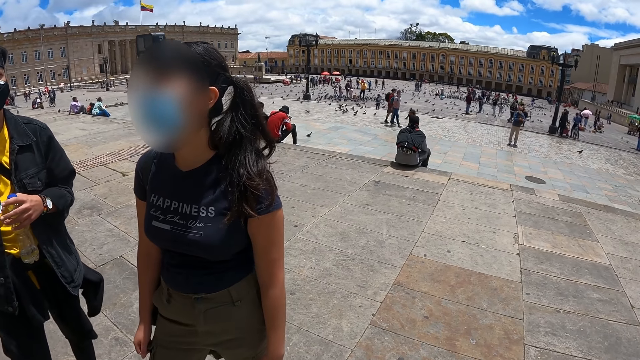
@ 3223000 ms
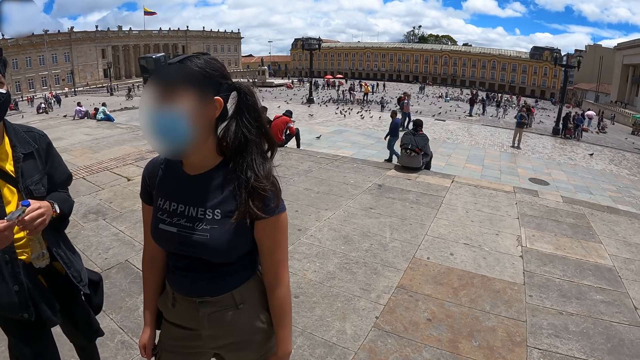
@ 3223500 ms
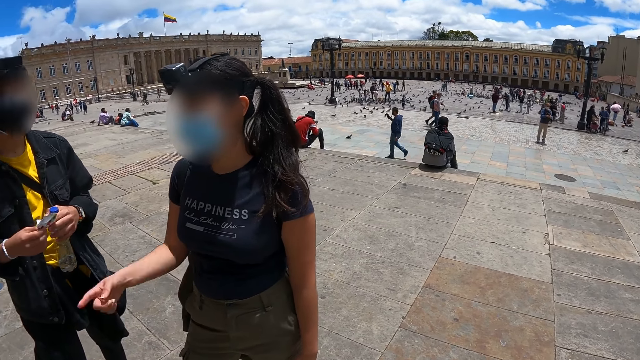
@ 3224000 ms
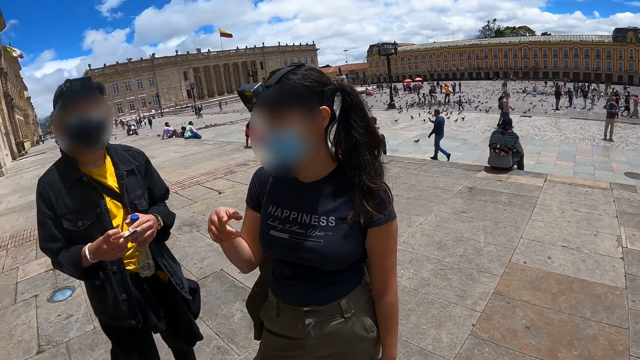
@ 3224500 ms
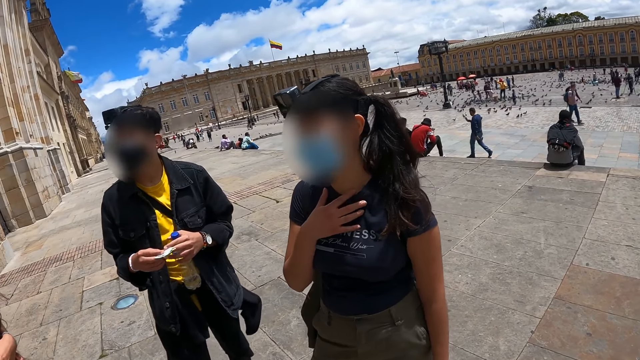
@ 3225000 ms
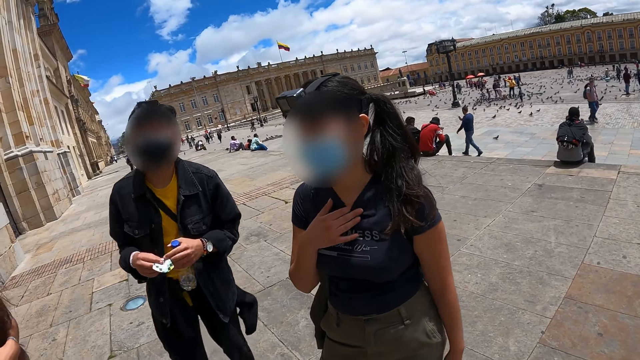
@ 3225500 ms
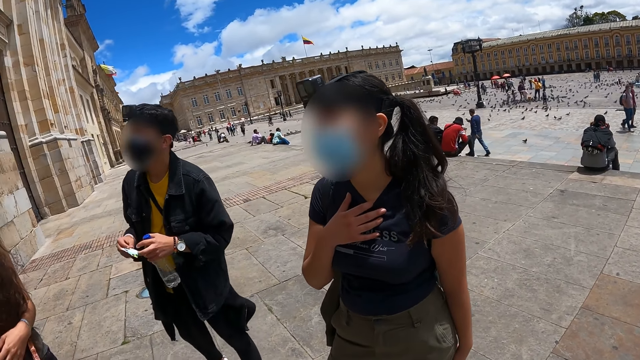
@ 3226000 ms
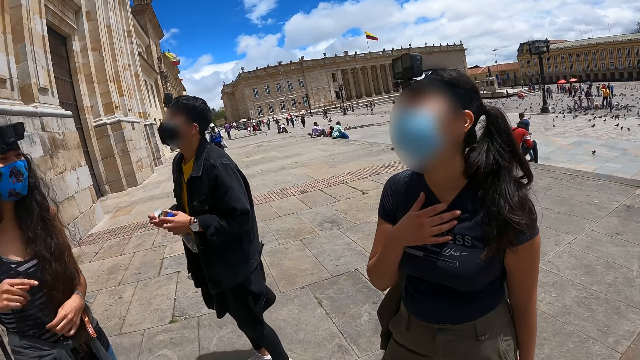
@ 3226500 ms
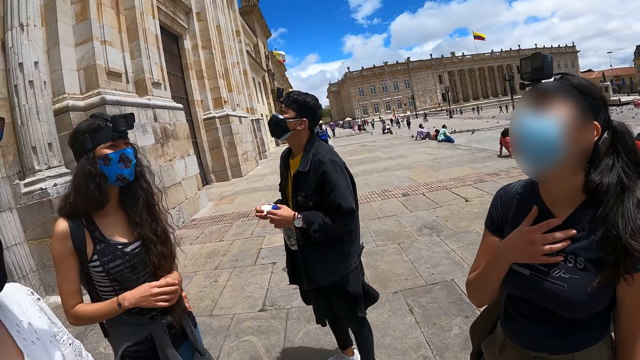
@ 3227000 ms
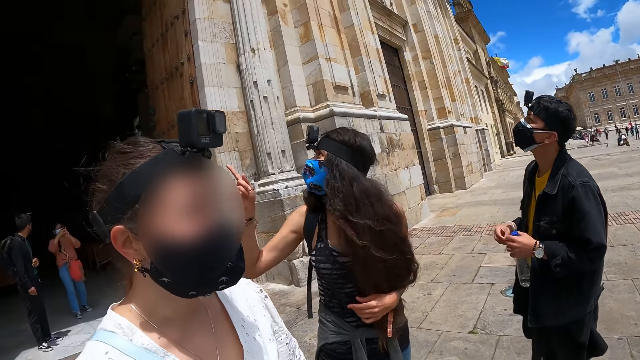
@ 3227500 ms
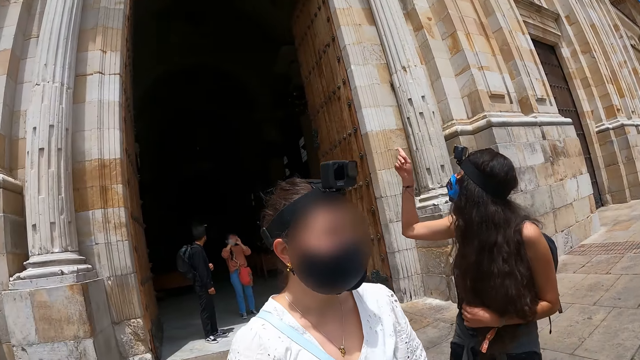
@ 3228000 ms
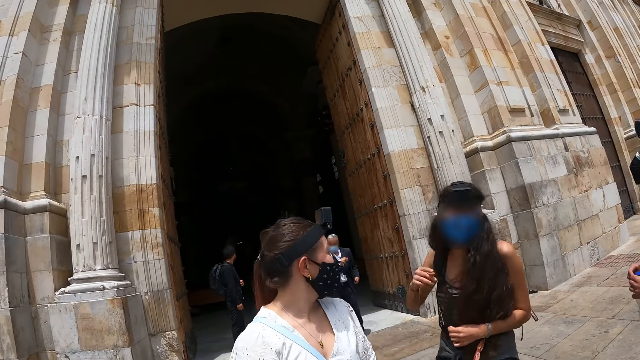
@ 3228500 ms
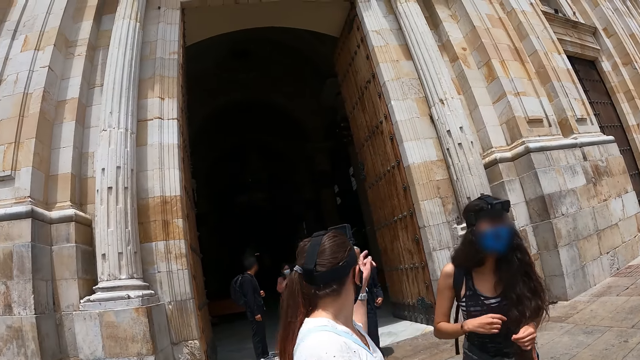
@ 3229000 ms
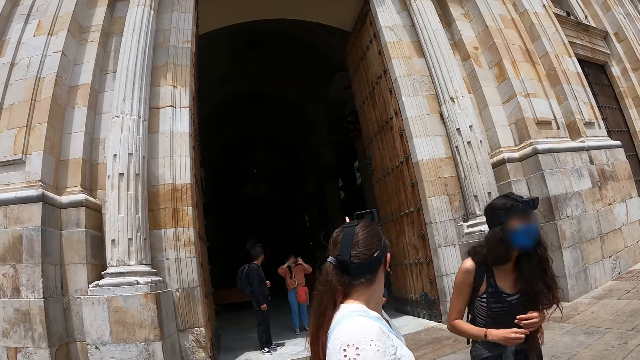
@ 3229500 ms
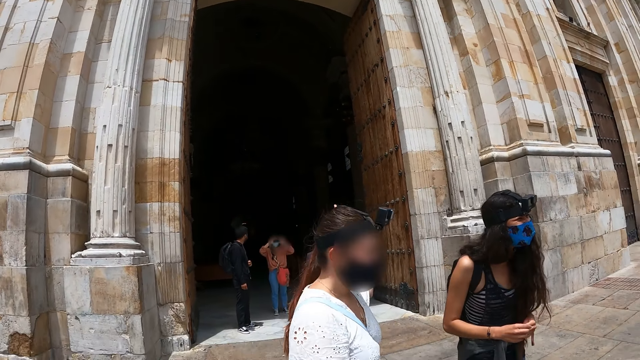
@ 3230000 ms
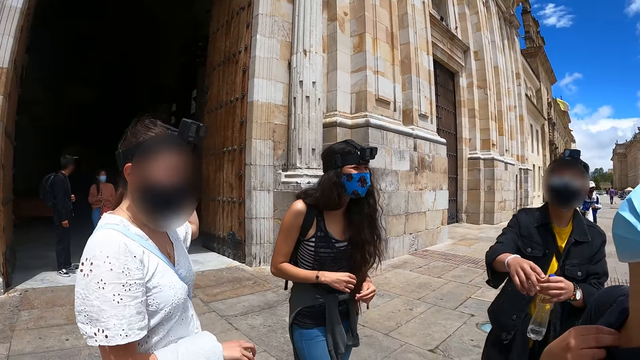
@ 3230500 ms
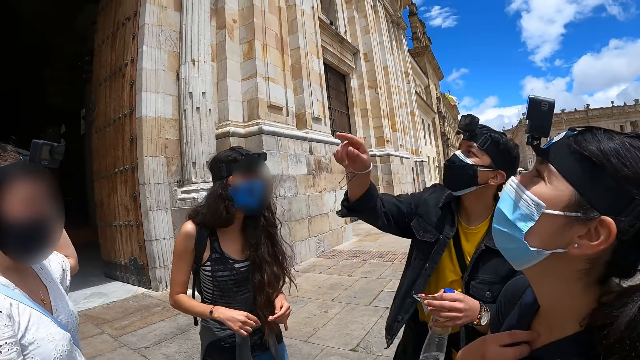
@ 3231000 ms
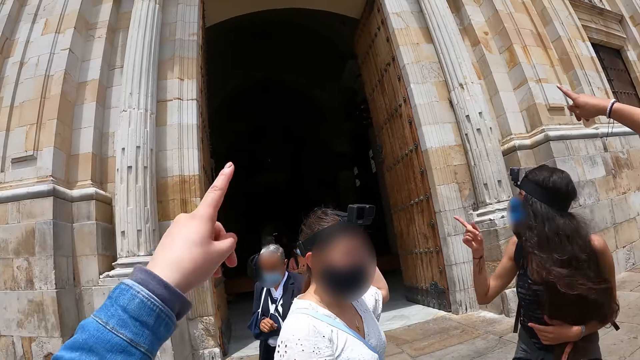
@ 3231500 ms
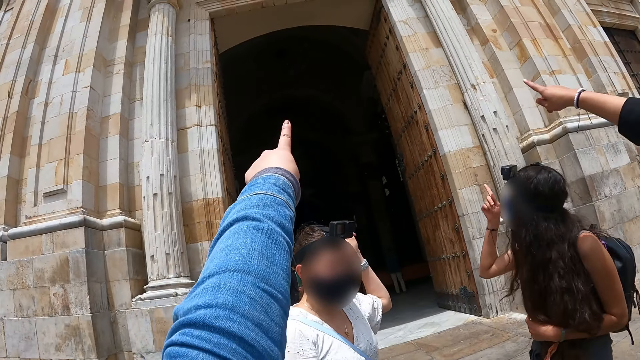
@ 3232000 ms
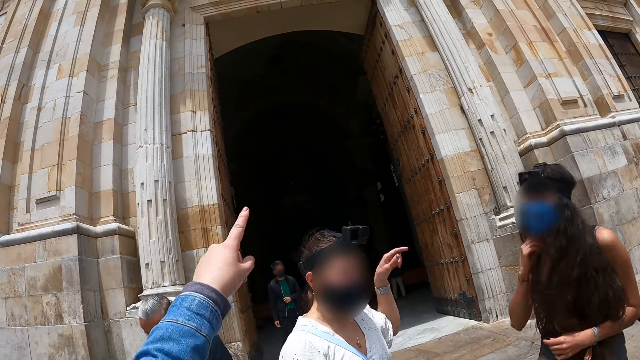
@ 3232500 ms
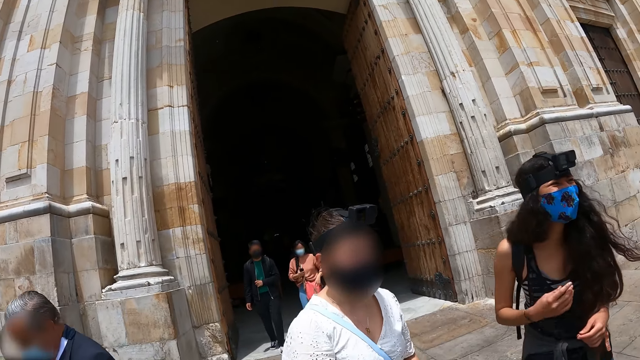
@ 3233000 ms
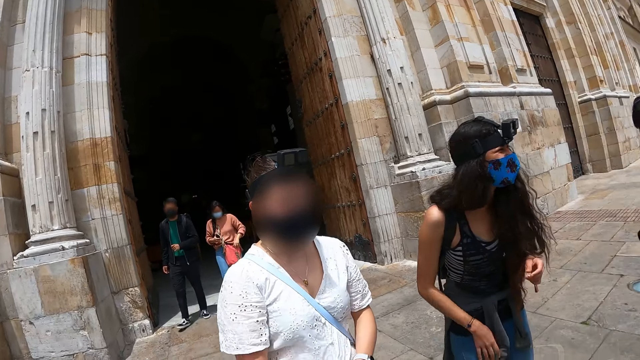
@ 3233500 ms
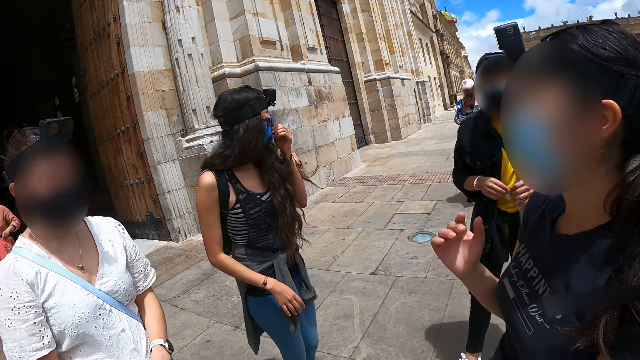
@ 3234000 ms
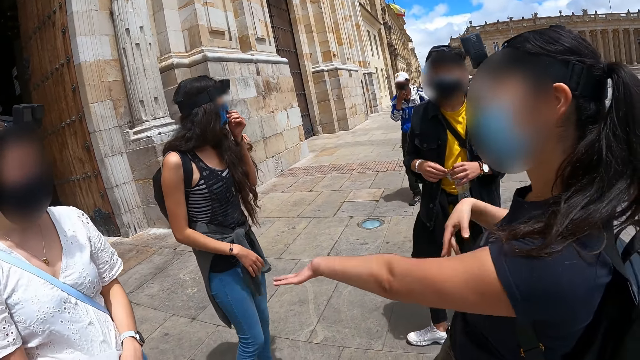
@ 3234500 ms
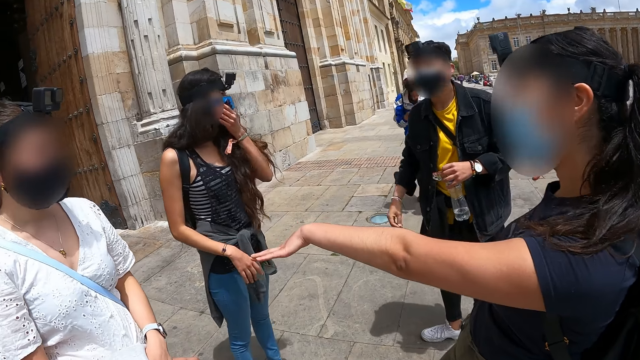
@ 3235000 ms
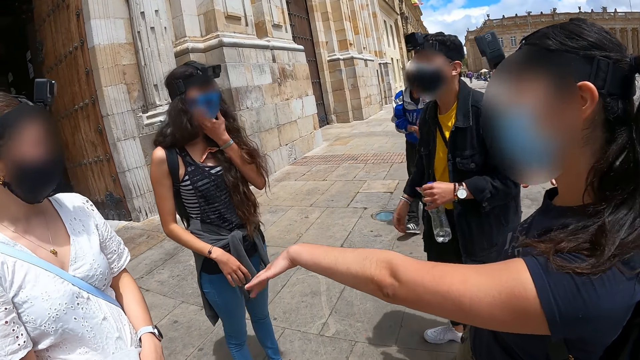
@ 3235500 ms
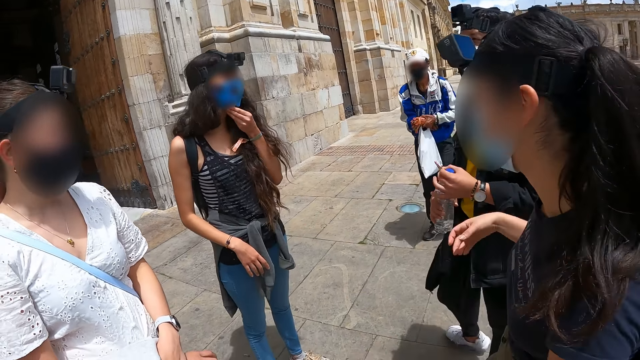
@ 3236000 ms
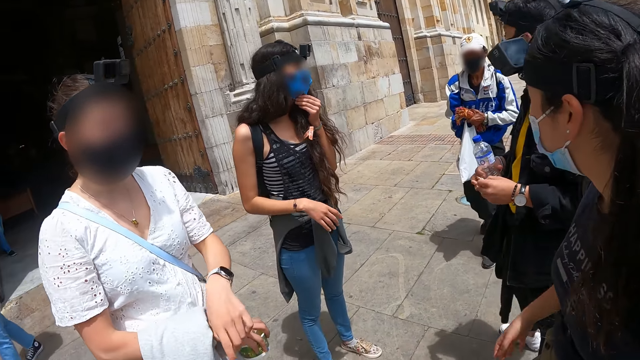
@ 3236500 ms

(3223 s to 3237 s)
A woman gestures. Another woman gestures. Another woman gestures. A man gestures. The camera wearer gestures. The first woman gestures.

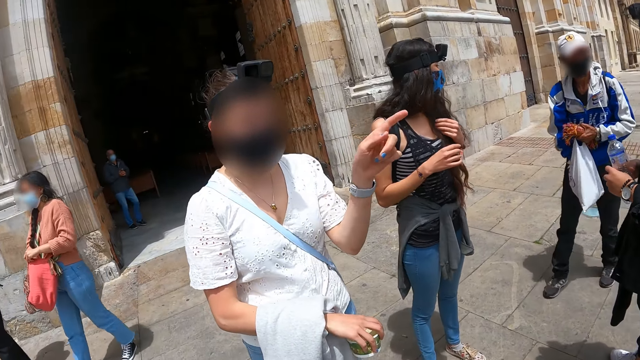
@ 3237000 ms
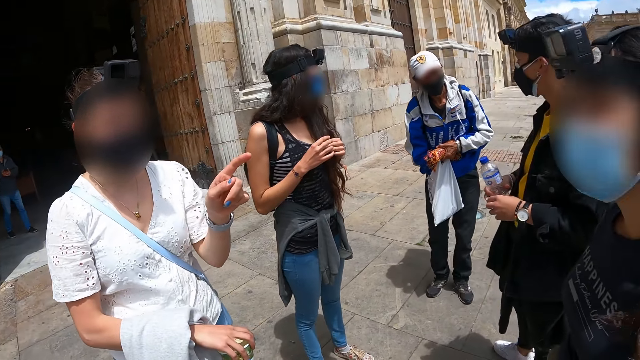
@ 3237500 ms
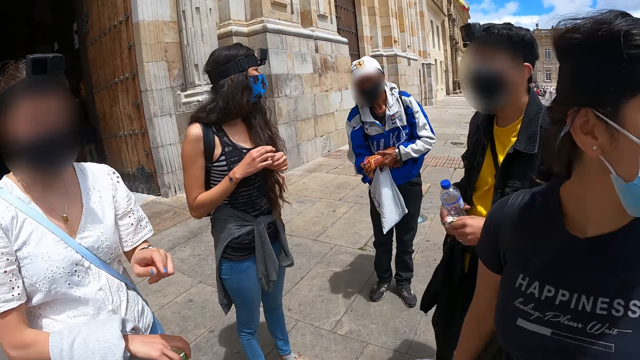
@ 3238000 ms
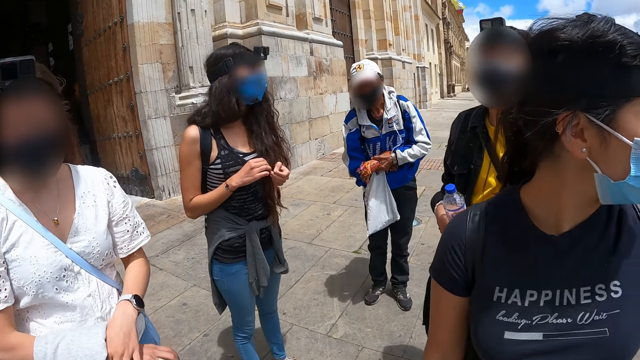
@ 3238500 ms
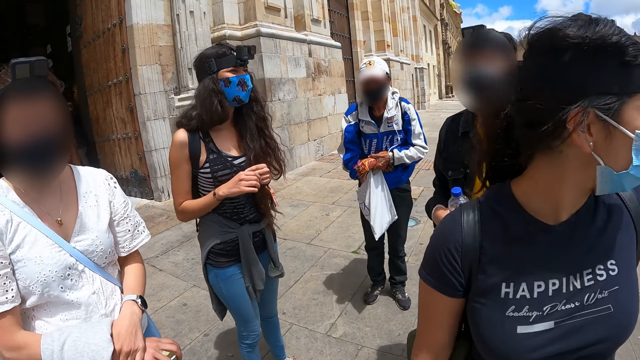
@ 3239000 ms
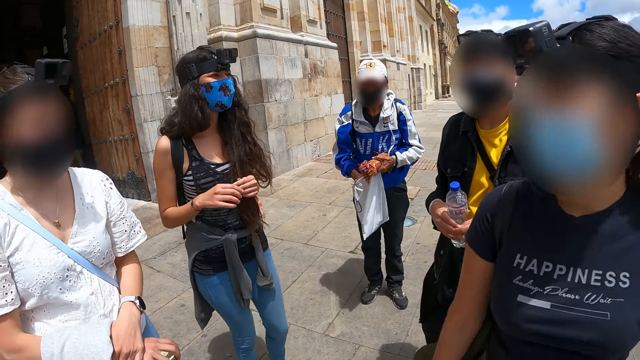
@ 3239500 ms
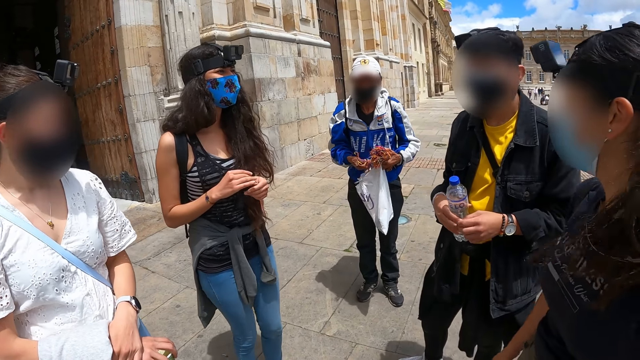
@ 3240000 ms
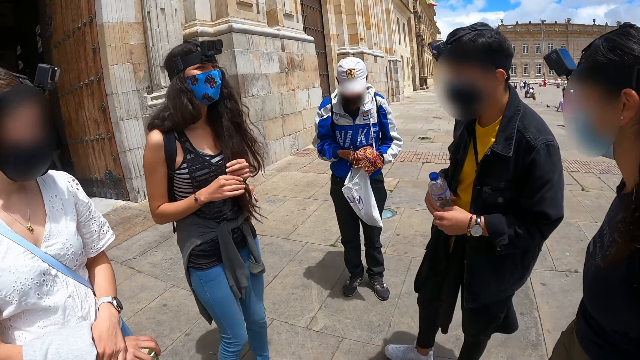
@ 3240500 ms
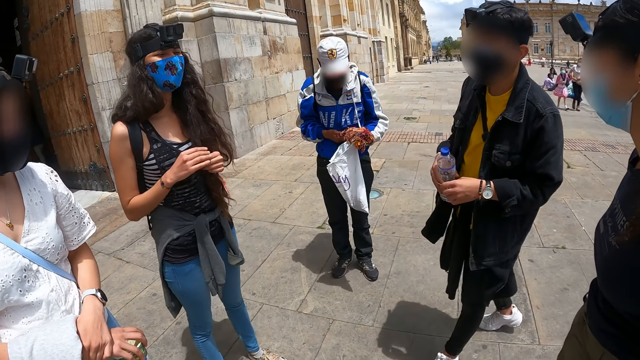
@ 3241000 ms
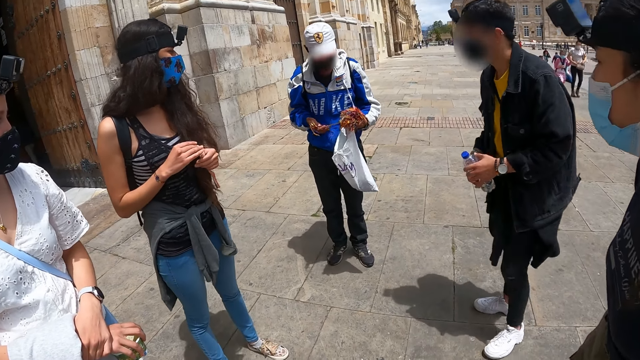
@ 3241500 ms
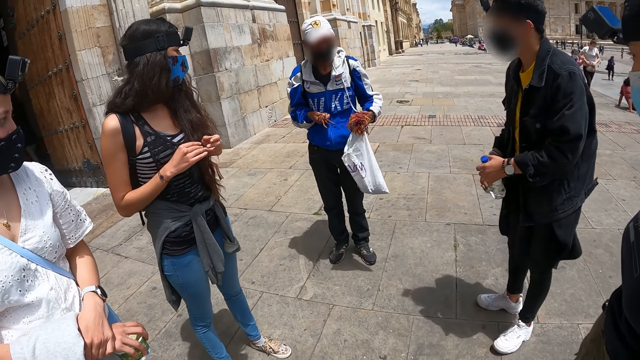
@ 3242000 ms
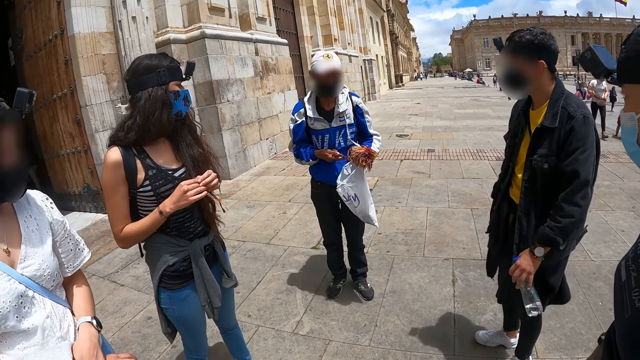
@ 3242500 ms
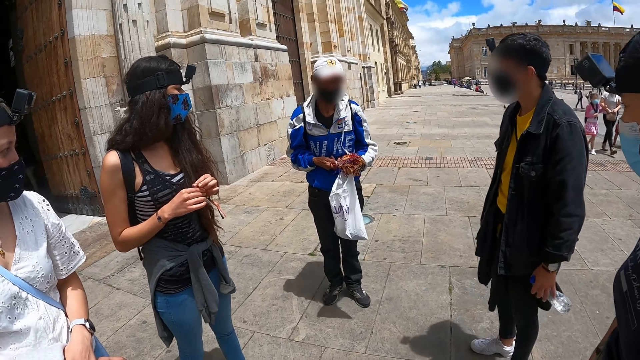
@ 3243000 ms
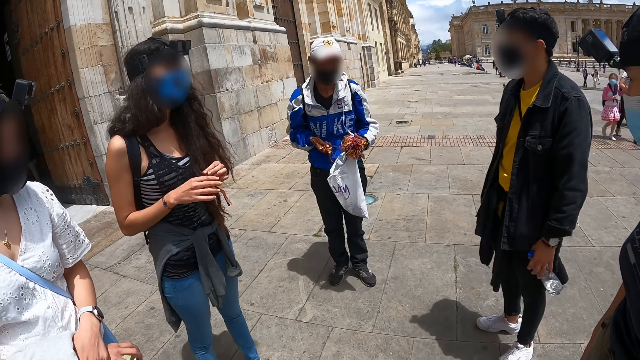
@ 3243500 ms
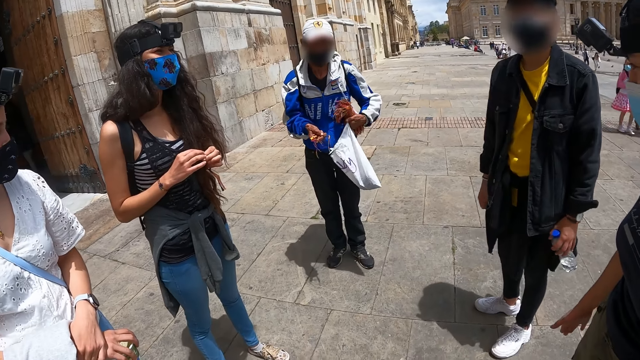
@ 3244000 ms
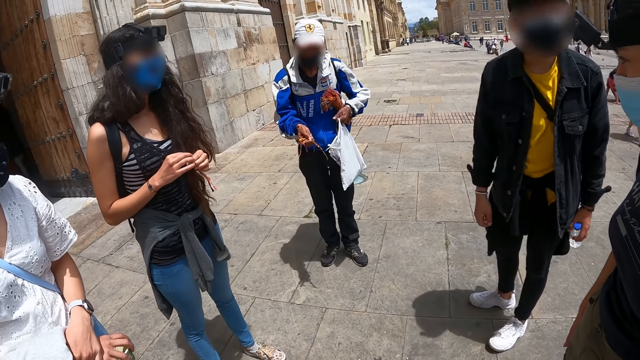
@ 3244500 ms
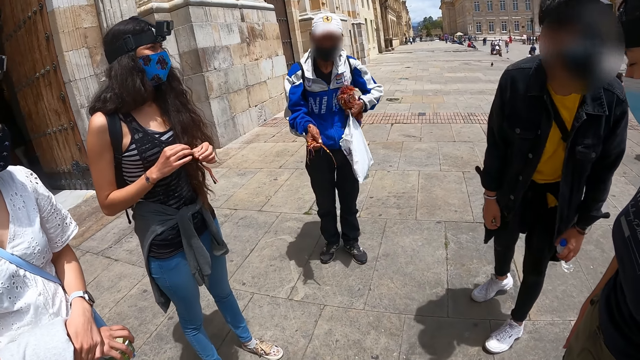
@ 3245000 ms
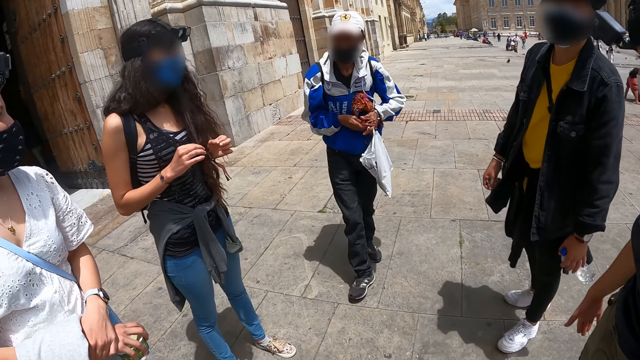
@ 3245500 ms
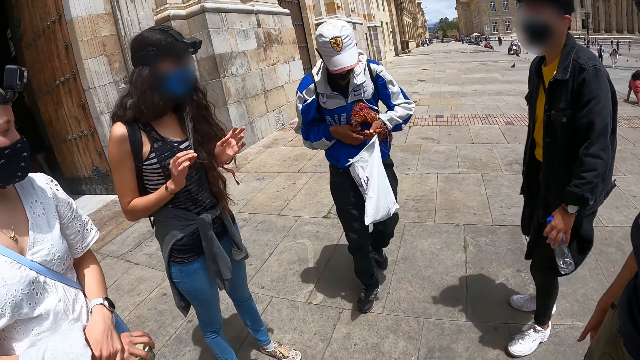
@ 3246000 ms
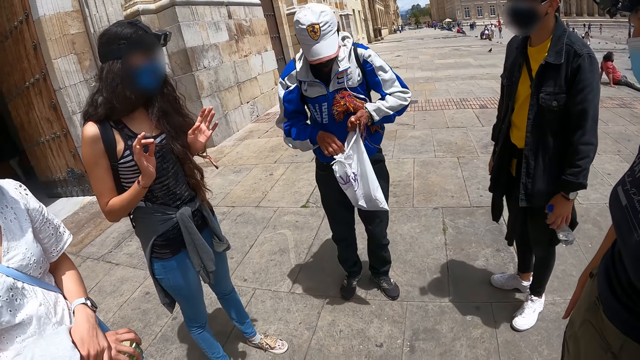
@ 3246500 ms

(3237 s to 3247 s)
A woman gestures. Another woman turns around. A man walks behind. Another man carries a bag in his hands.
